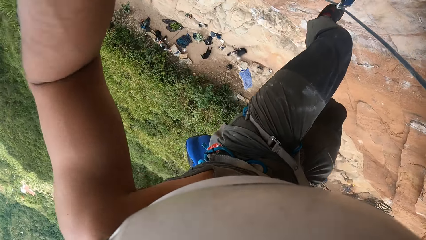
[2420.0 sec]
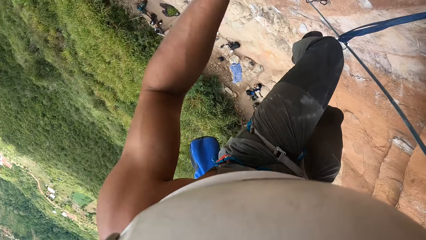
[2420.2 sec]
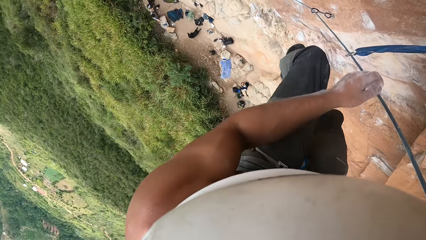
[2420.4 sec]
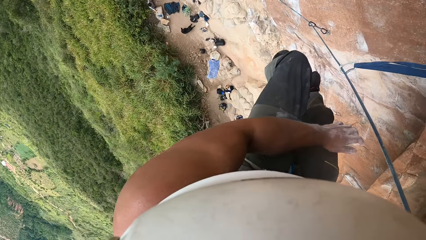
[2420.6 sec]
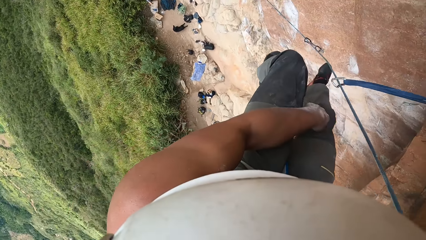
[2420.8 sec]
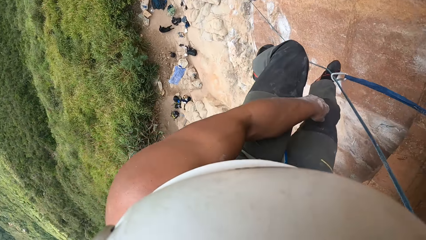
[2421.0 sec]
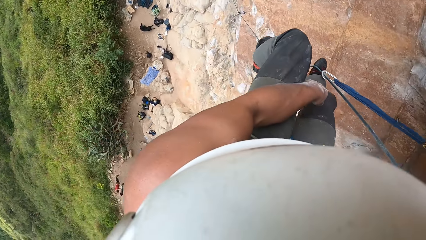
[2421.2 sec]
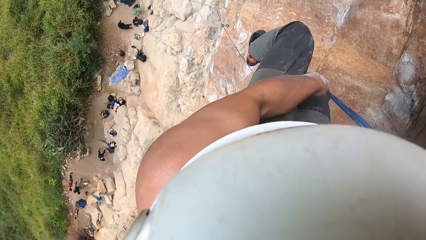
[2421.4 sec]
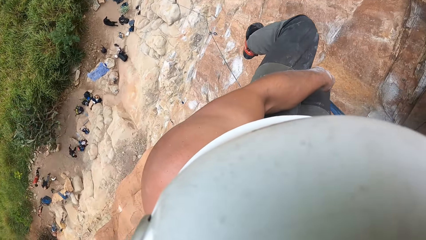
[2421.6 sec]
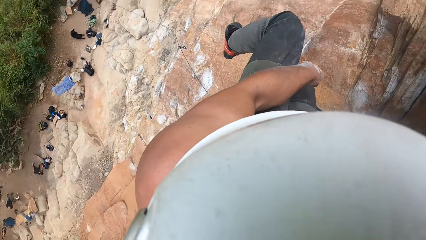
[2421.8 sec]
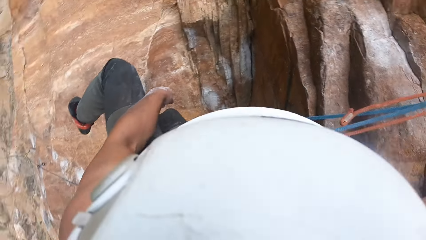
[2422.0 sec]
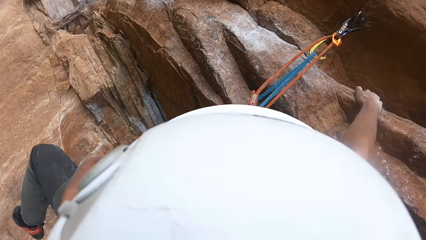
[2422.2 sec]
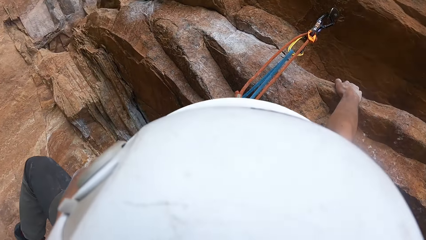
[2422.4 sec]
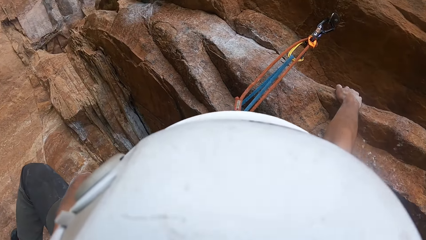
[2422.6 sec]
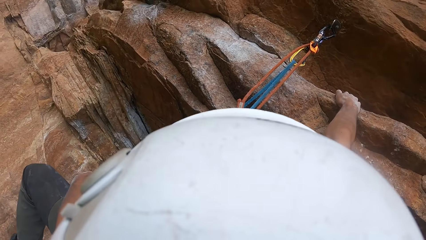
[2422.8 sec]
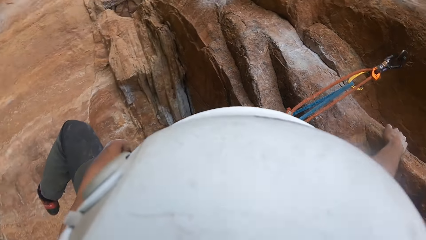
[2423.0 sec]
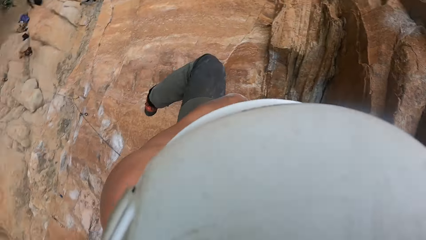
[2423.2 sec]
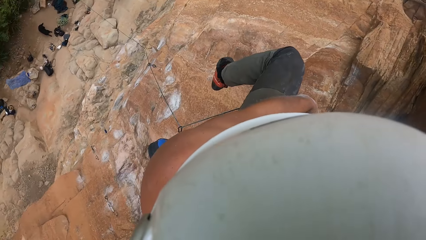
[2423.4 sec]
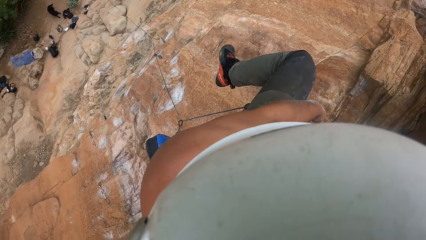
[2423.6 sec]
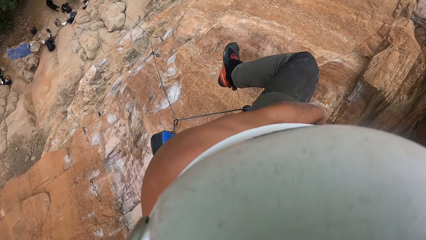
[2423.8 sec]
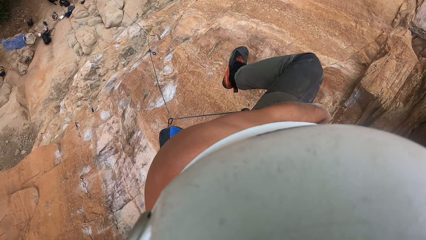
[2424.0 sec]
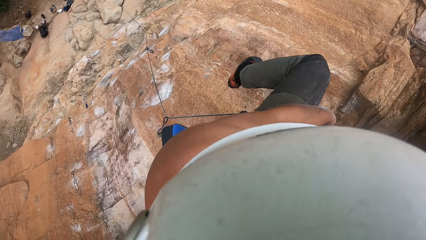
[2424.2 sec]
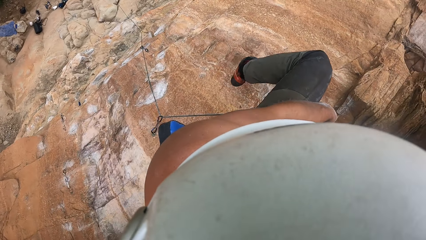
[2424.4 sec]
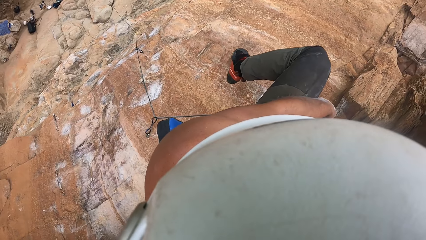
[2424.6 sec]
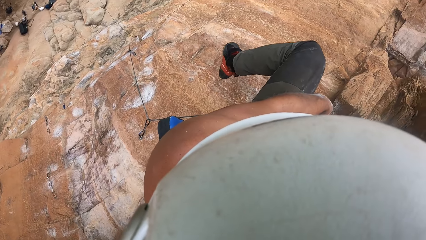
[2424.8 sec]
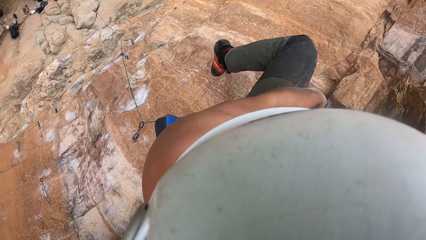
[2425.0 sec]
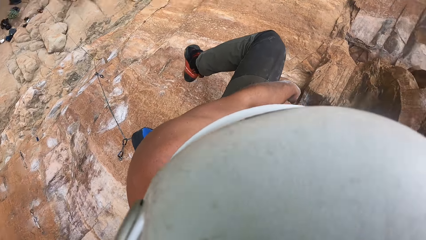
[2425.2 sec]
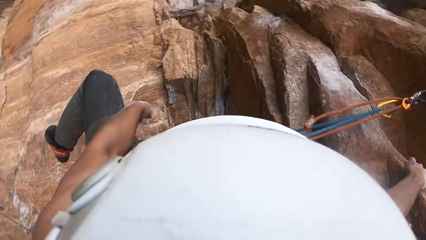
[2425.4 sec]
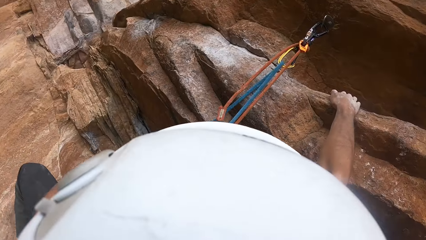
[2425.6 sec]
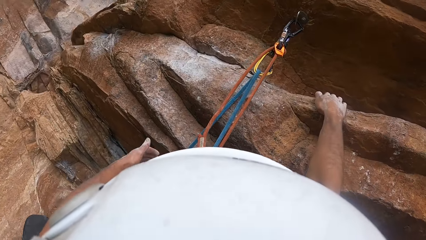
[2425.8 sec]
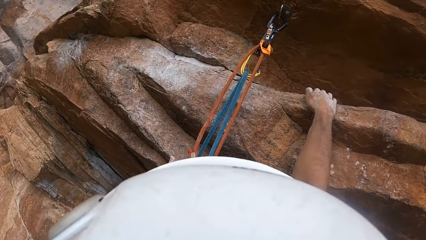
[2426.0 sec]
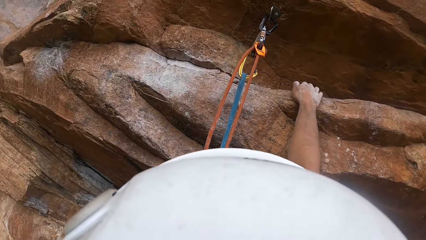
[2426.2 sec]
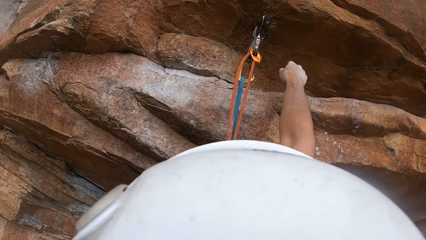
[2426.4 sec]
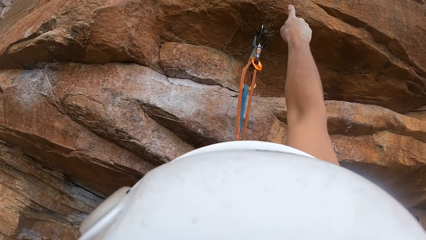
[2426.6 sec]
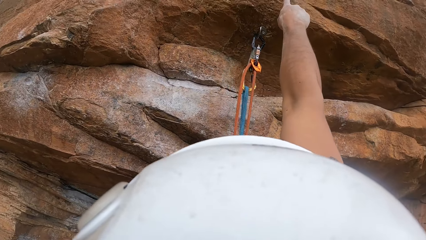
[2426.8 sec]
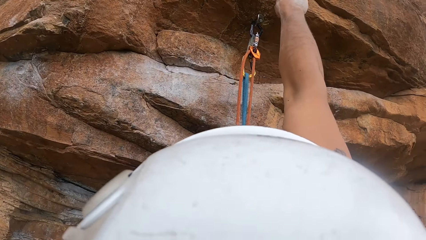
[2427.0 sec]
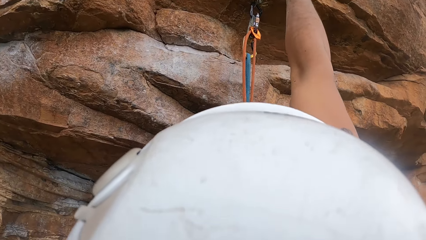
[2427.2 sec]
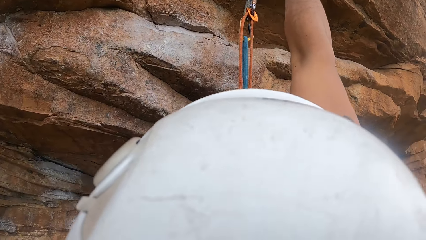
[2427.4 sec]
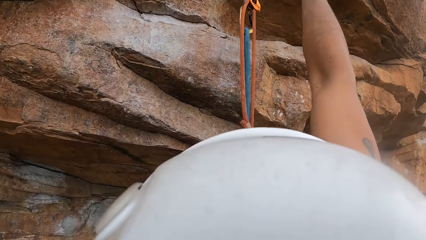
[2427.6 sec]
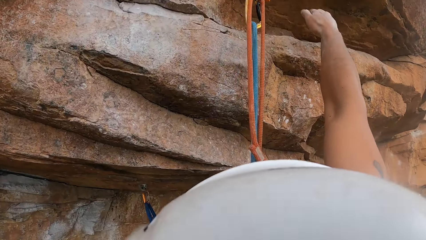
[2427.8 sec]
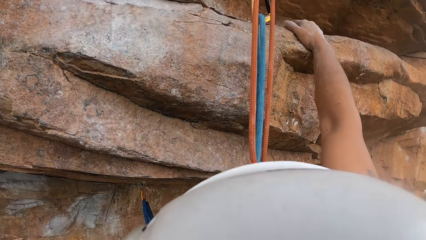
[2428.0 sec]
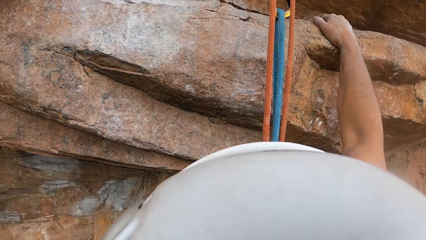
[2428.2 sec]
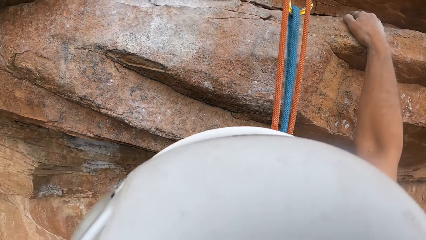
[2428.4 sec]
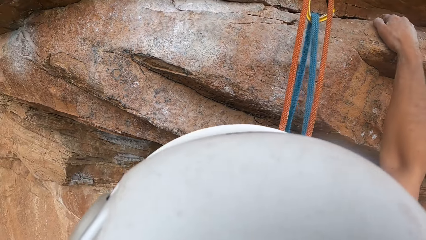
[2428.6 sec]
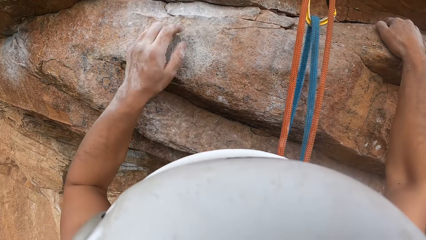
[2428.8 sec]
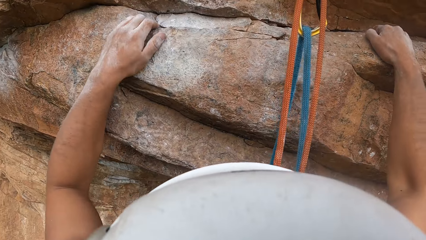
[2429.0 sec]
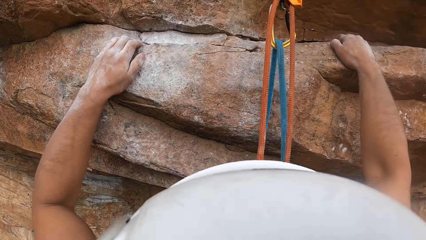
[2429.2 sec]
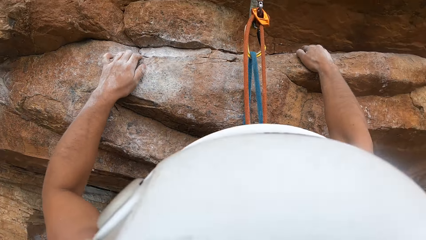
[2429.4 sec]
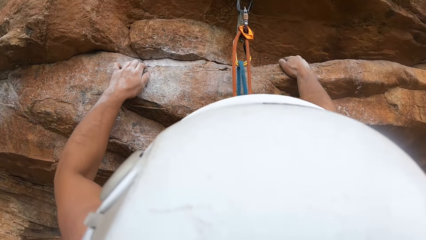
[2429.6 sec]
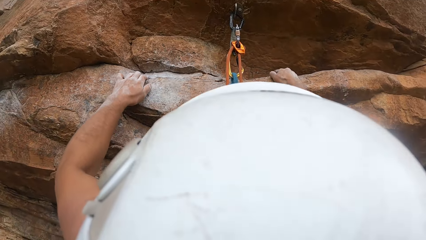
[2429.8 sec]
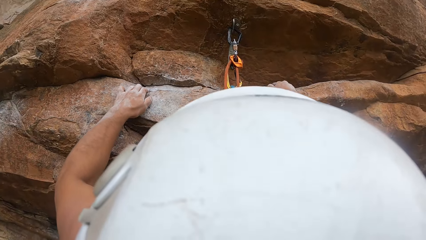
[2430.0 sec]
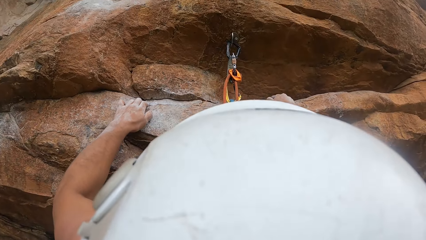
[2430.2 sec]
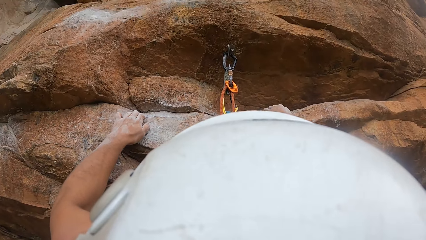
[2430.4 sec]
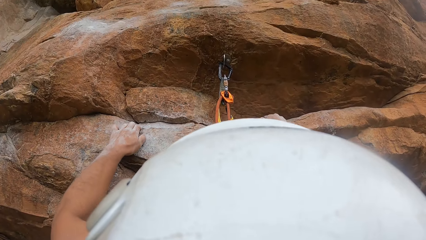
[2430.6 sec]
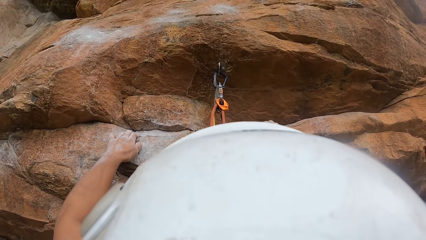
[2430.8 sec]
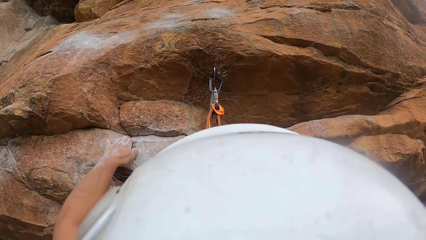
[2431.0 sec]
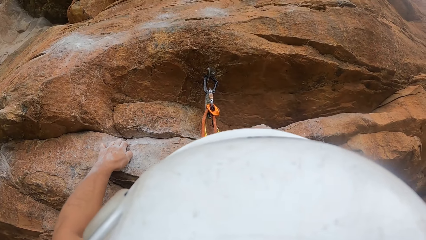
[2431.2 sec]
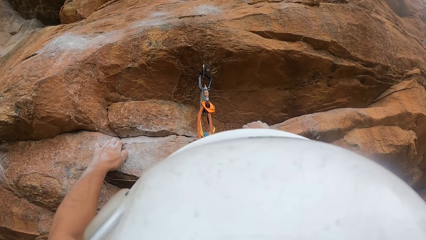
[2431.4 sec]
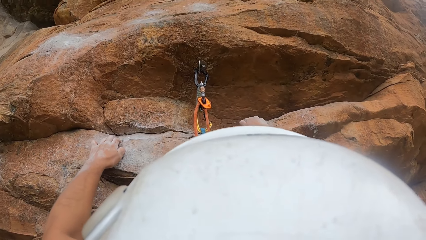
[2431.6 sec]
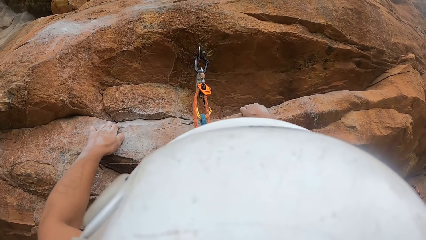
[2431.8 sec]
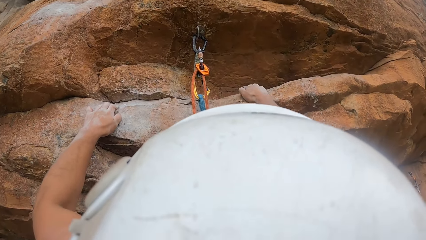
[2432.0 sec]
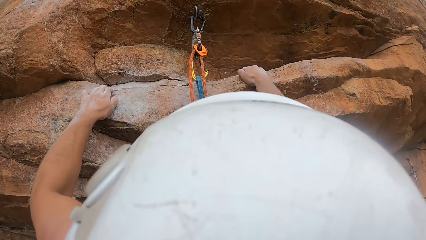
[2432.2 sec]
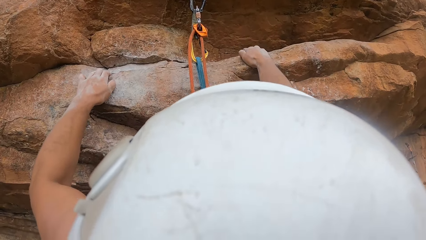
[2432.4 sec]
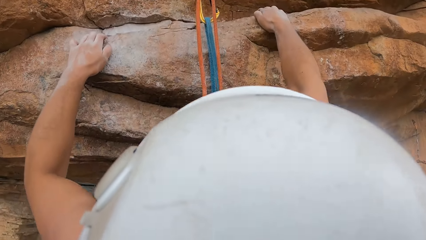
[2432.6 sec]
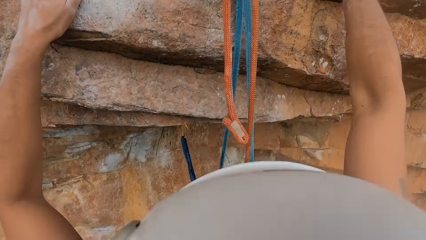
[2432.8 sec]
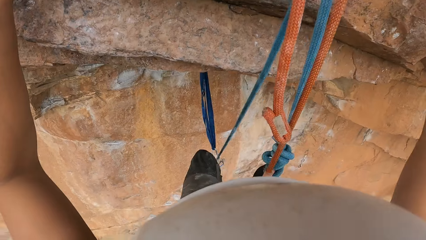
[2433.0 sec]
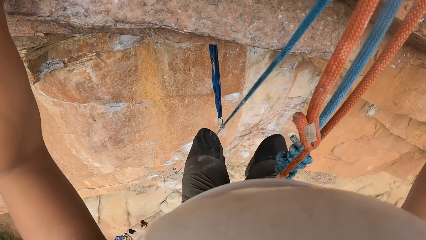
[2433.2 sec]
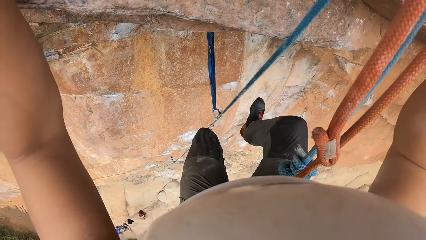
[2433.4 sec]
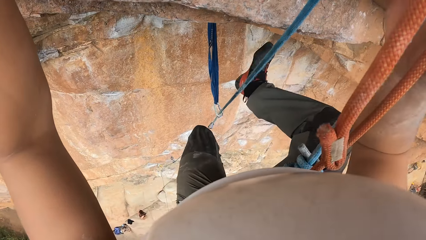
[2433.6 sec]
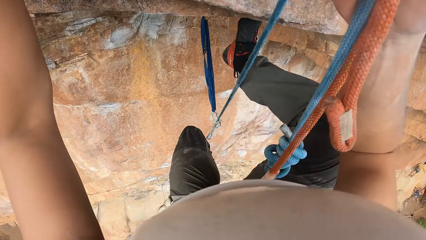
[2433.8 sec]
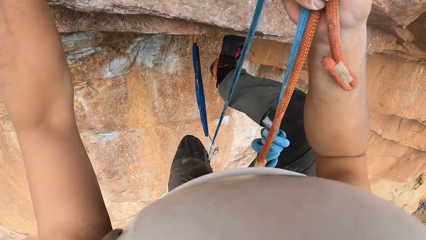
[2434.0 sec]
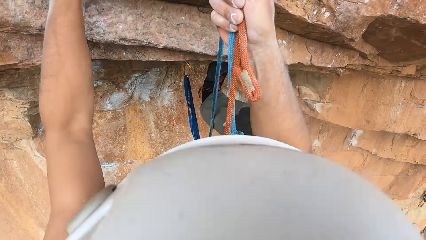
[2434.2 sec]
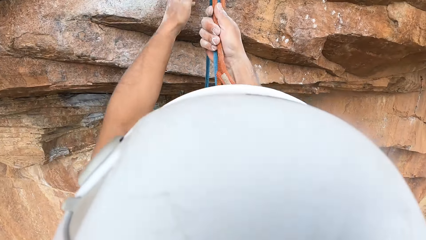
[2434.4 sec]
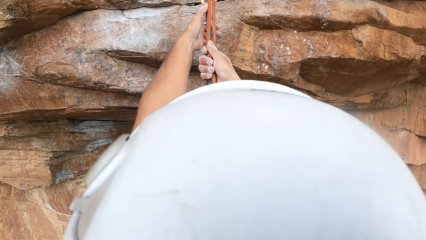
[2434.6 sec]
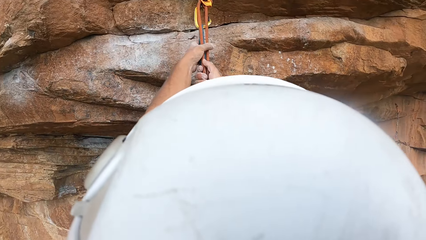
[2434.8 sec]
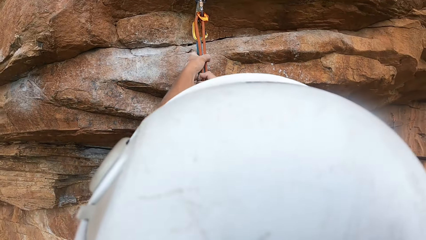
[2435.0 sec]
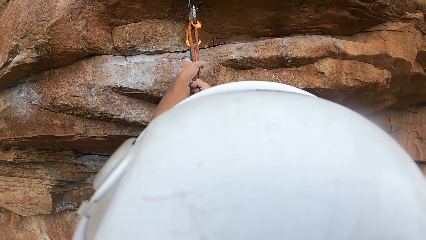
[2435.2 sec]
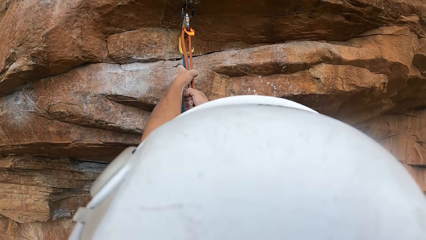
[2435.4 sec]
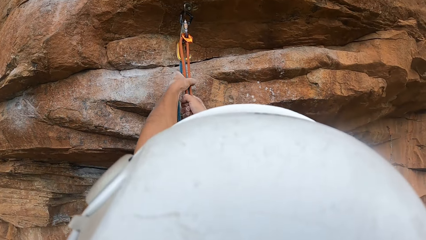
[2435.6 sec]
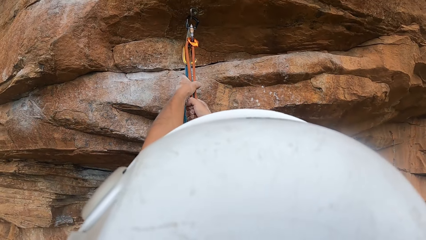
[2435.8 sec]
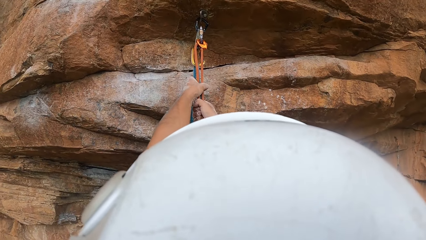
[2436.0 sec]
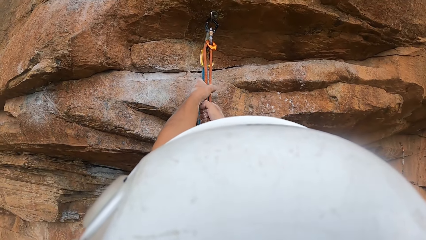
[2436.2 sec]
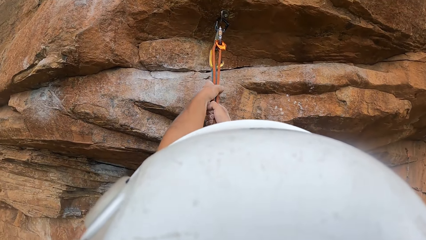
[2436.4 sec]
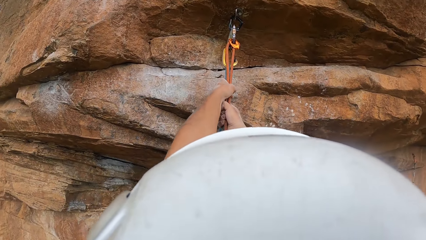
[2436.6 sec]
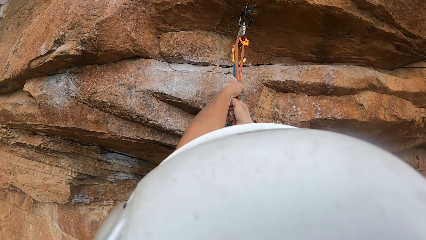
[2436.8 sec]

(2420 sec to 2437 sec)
The camera wearer climbs the rock.
